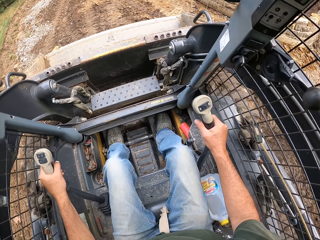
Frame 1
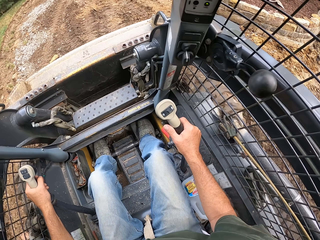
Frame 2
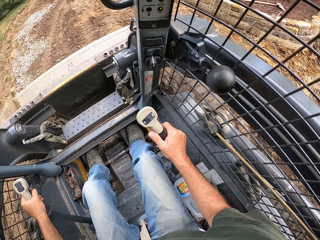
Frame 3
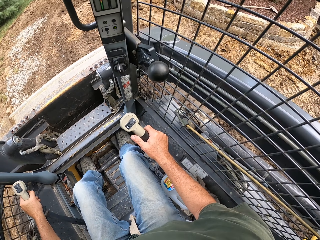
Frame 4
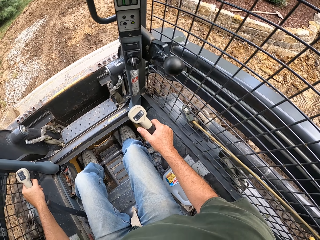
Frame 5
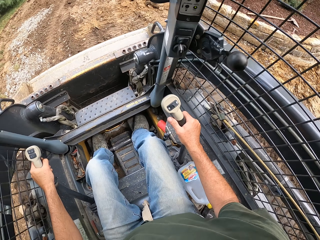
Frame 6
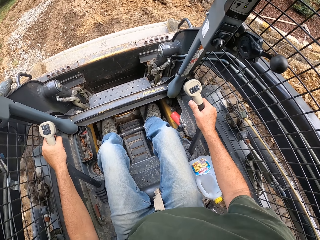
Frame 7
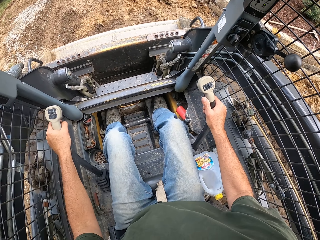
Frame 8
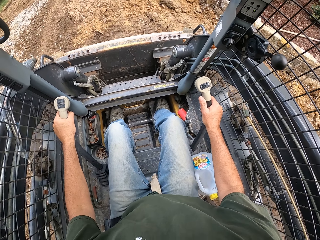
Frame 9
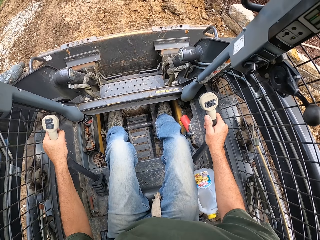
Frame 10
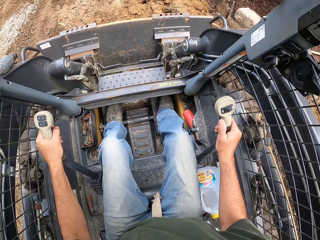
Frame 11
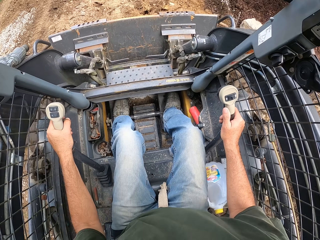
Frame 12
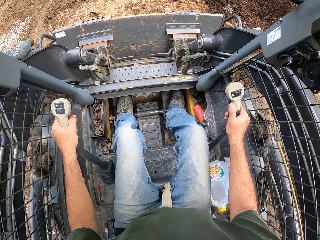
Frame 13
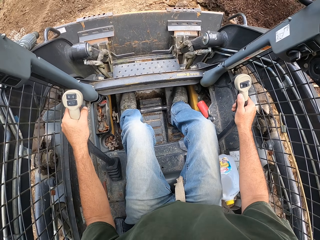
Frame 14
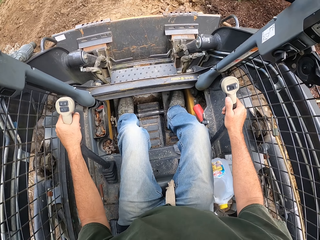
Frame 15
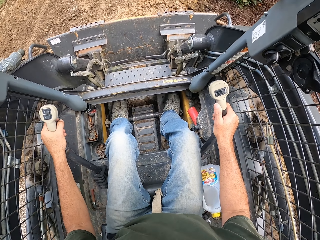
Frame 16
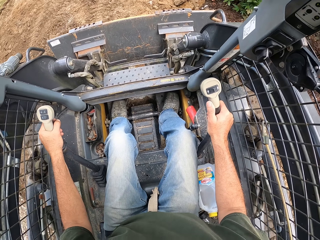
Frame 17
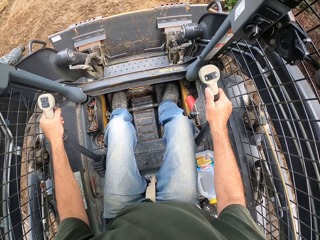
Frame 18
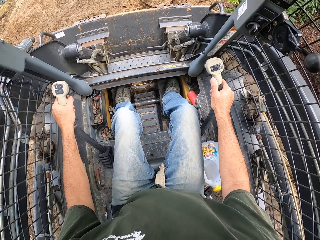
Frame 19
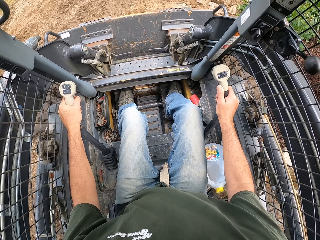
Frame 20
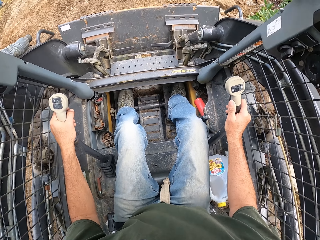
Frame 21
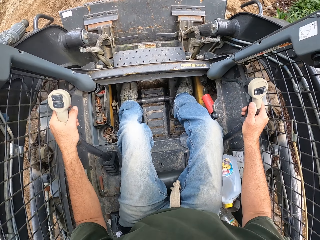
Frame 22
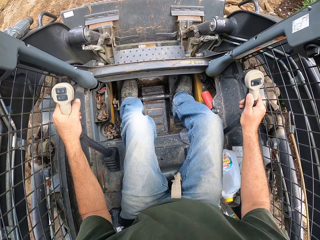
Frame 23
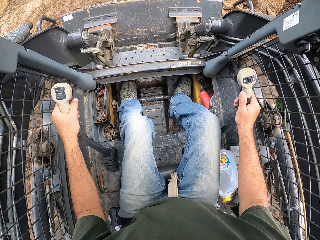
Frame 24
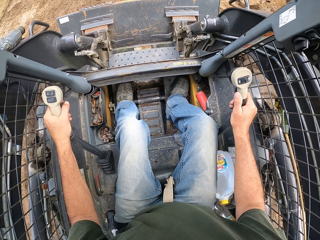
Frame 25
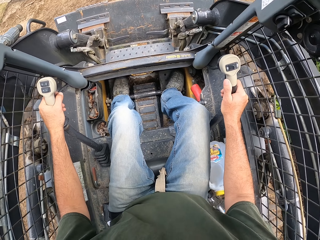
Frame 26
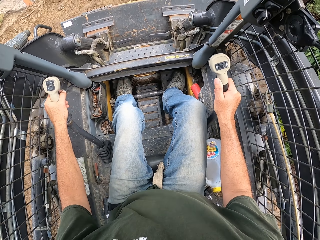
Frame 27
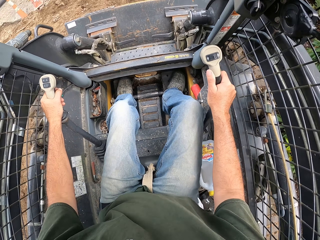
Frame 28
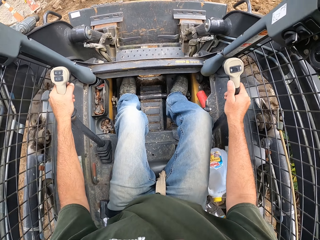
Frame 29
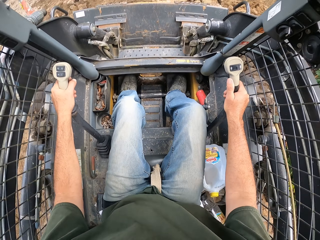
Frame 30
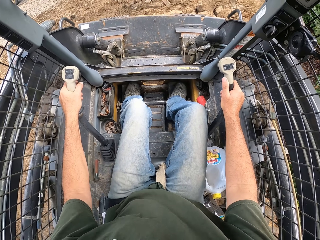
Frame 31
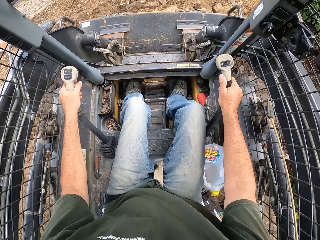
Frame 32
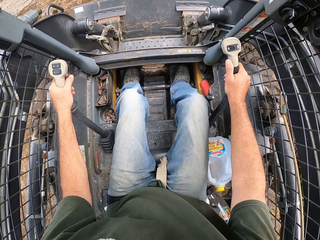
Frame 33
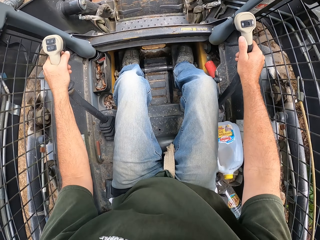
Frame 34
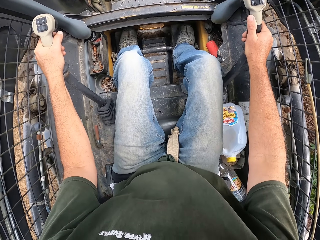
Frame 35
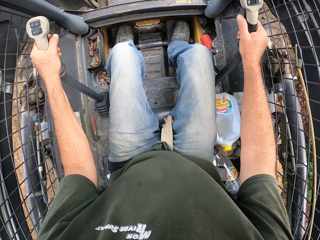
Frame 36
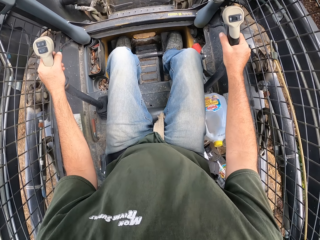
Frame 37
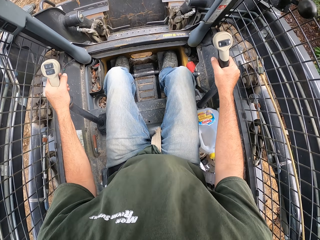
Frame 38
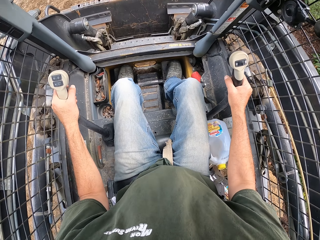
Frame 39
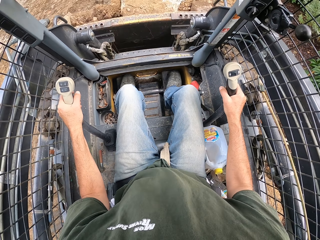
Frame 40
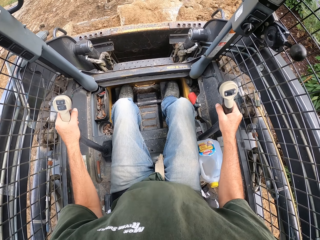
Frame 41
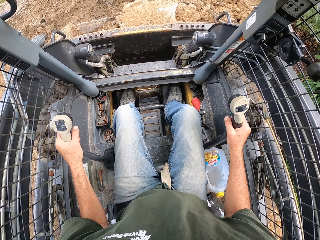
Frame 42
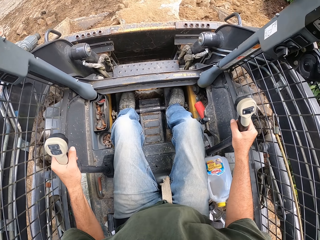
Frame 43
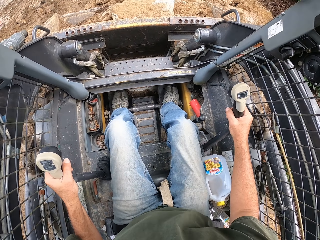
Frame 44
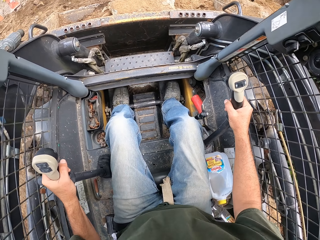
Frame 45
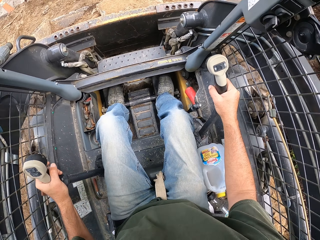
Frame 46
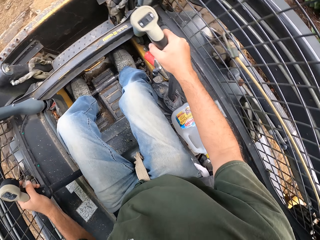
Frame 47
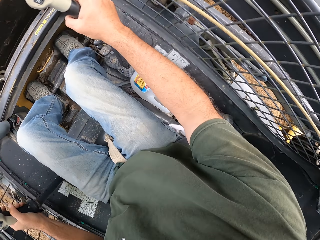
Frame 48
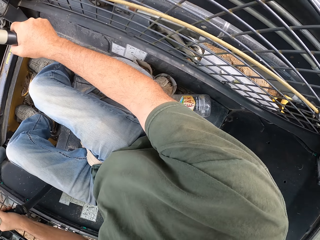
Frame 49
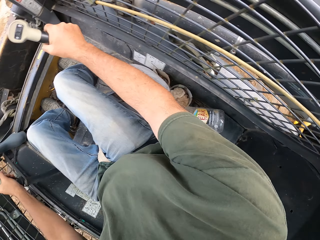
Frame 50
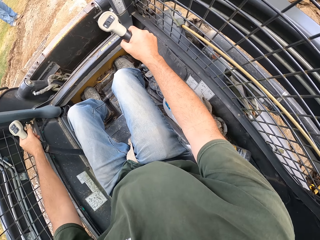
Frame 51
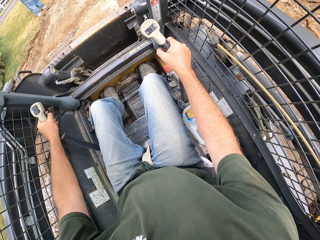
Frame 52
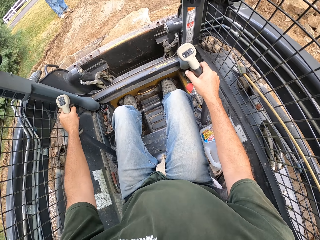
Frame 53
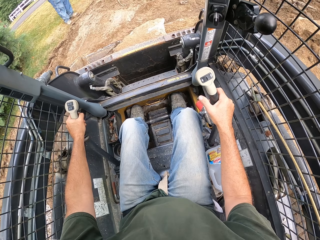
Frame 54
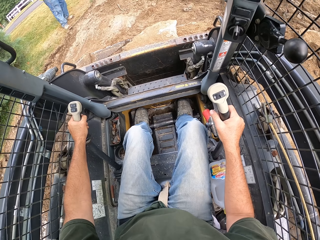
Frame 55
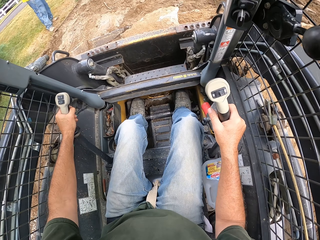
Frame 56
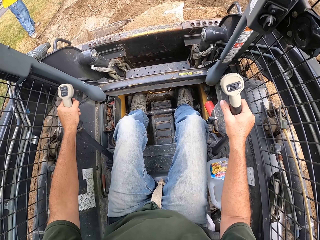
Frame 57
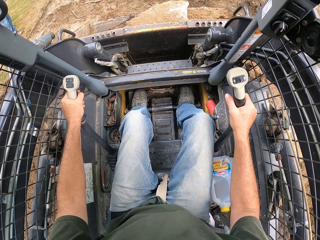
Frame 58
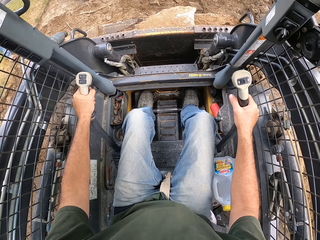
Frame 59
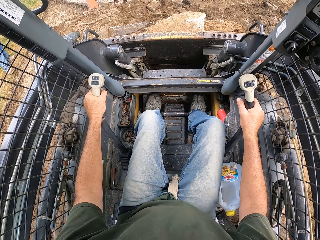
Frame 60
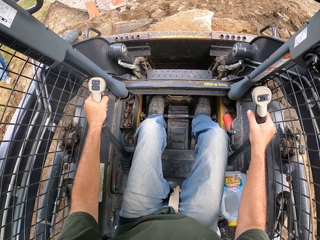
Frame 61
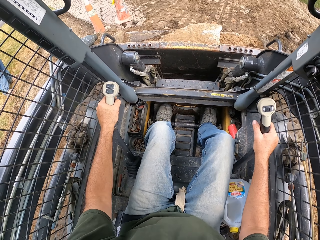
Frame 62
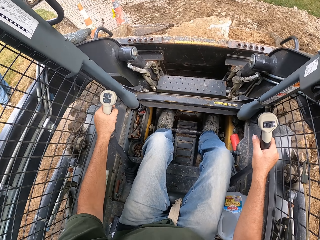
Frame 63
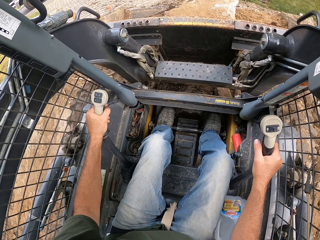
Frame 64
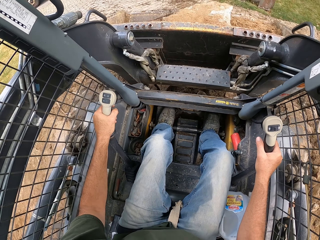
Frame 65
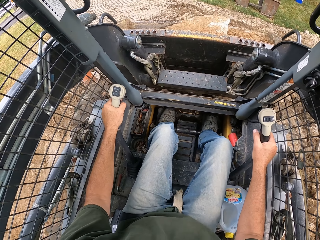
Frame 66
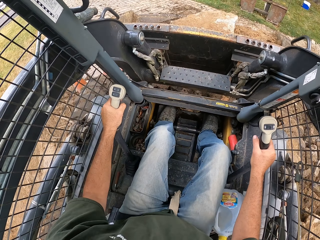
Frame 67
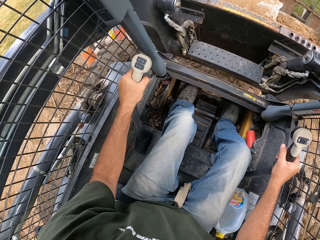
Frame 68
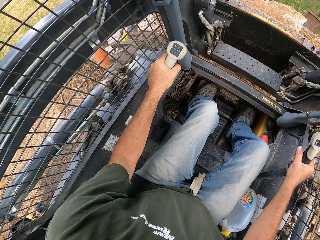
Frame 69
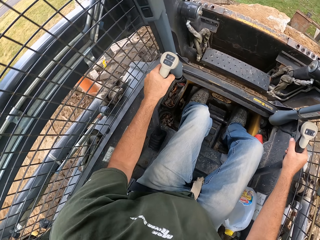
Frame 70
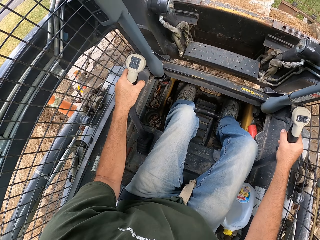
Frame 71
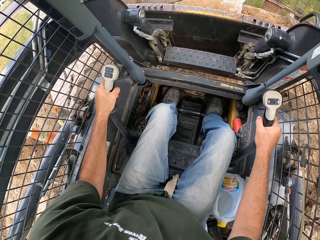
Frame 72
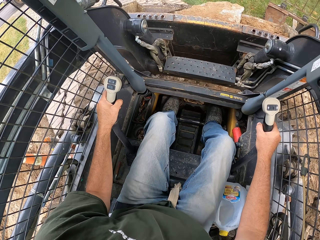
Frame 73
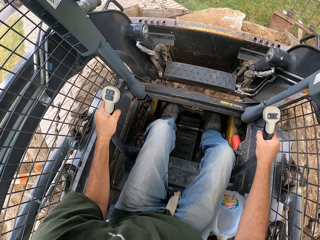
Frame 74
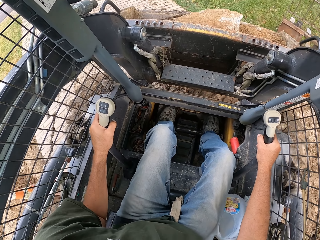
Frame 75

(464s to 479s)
The camera wearer looks around. They drive the laser land leveler or excavator. They scoop the stones using the scraper on the laser land leveler. They drive the laser land leveler. They turn the excavator. They lift the scraper and drive the laser land leveler on the pavement.

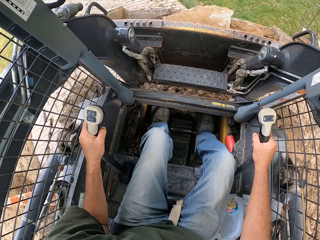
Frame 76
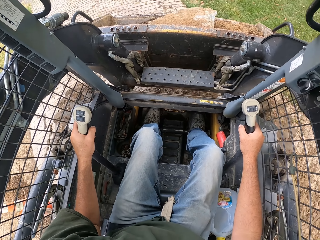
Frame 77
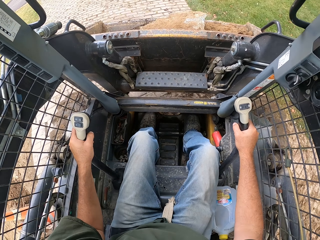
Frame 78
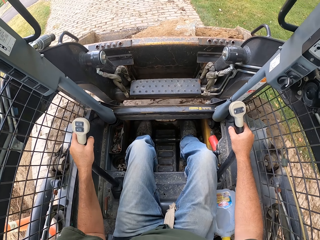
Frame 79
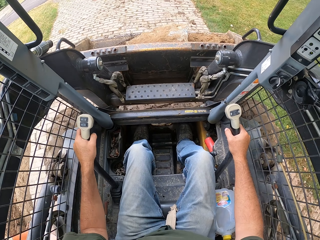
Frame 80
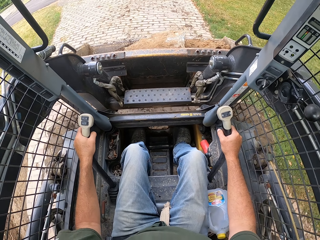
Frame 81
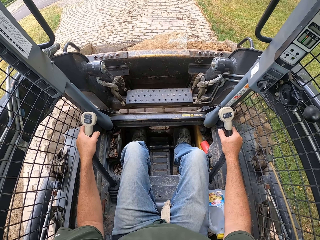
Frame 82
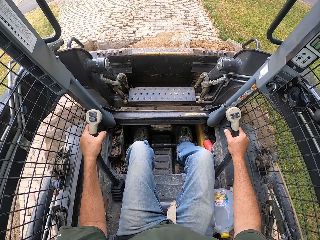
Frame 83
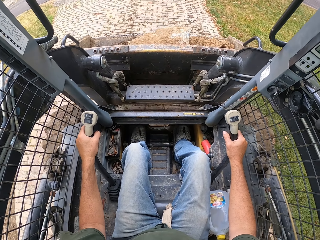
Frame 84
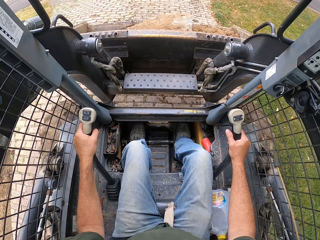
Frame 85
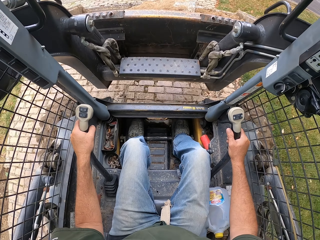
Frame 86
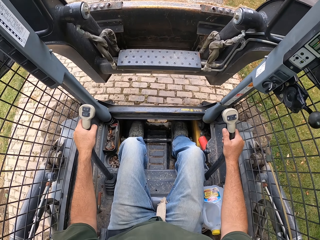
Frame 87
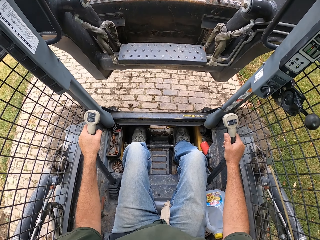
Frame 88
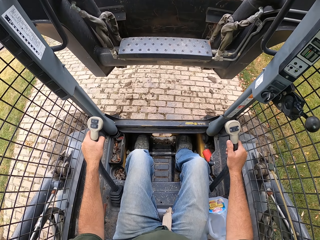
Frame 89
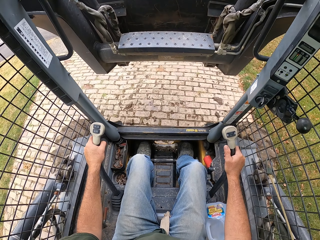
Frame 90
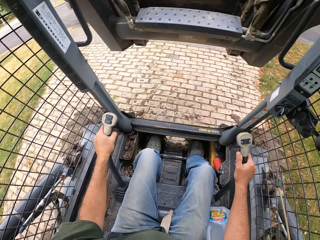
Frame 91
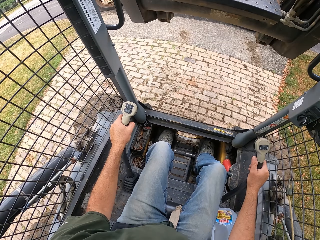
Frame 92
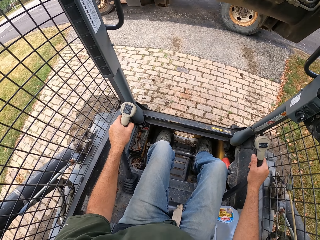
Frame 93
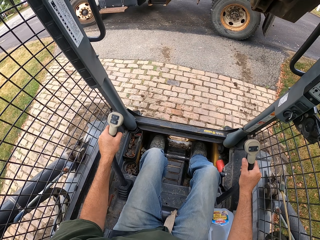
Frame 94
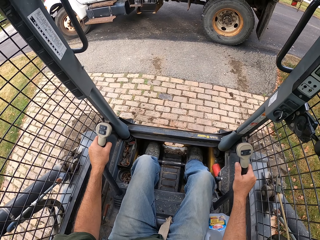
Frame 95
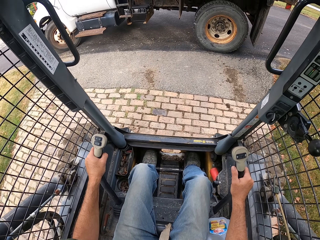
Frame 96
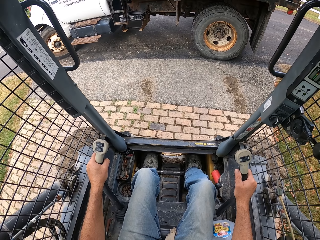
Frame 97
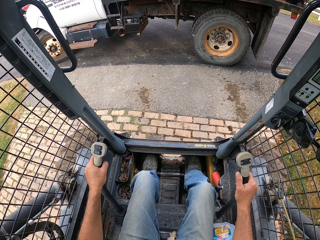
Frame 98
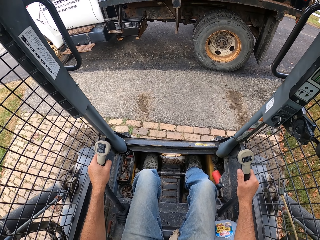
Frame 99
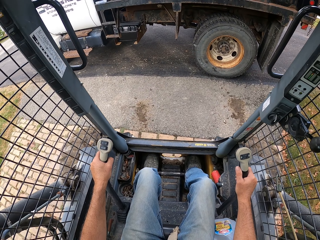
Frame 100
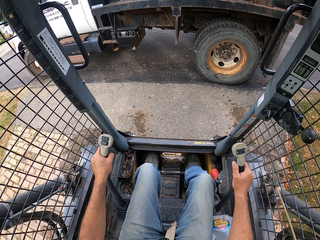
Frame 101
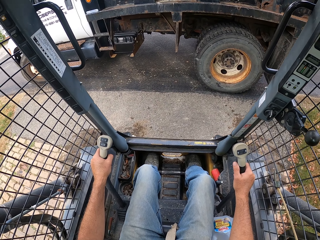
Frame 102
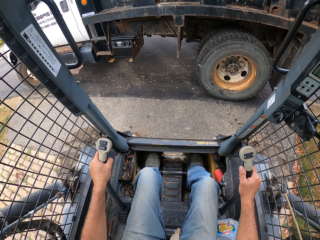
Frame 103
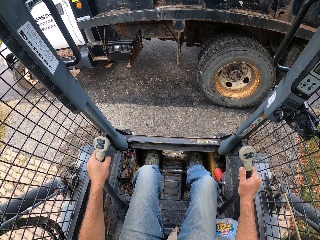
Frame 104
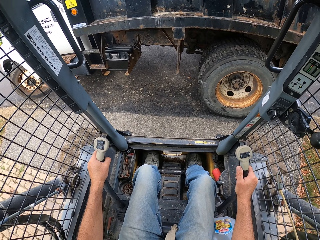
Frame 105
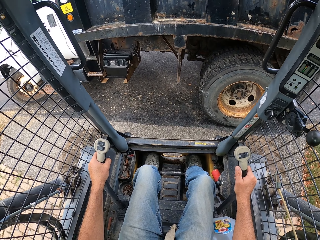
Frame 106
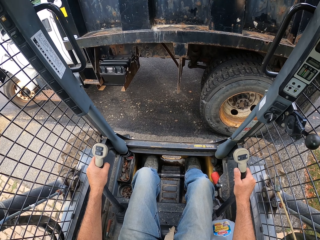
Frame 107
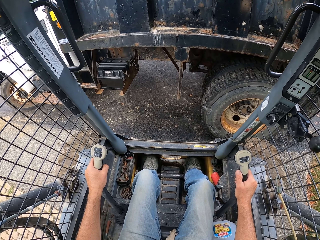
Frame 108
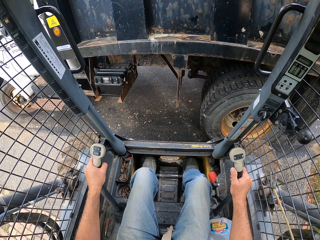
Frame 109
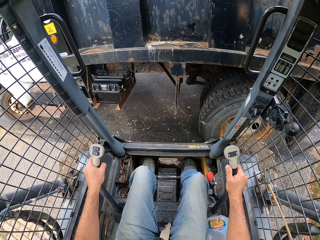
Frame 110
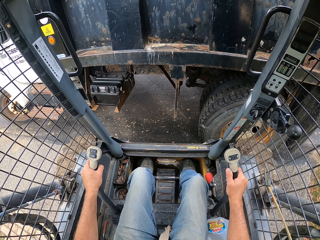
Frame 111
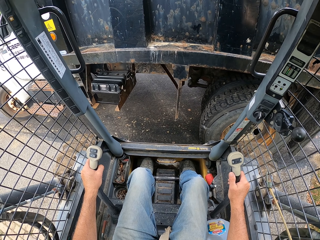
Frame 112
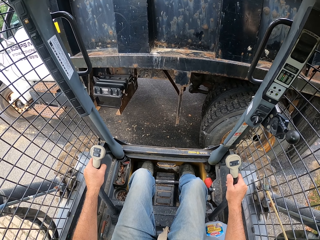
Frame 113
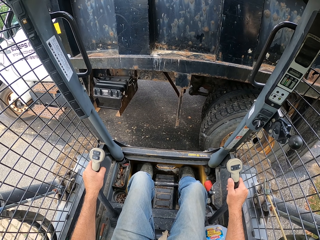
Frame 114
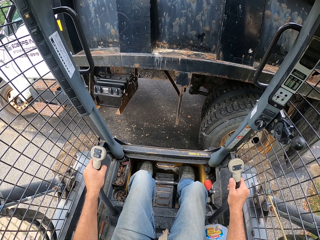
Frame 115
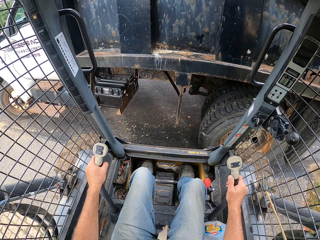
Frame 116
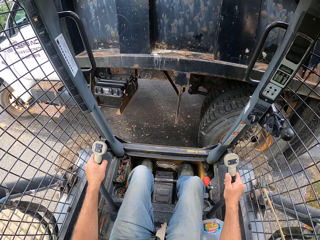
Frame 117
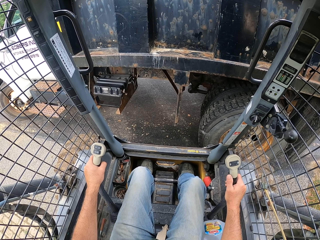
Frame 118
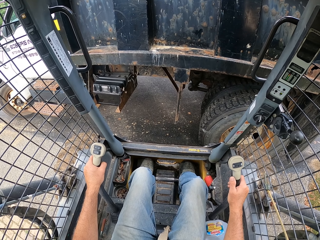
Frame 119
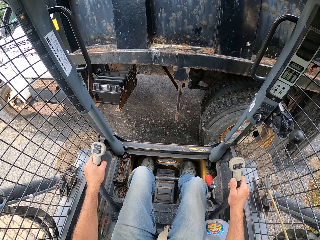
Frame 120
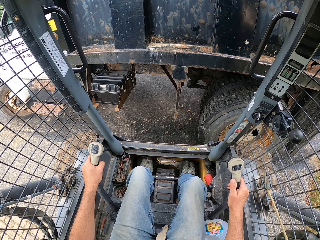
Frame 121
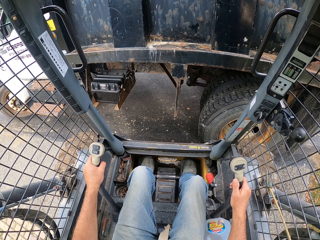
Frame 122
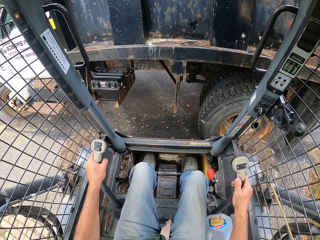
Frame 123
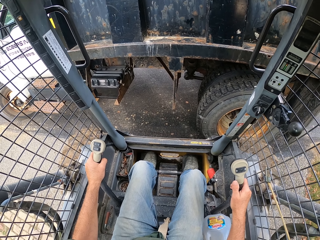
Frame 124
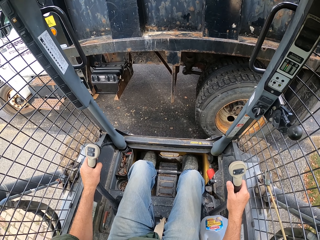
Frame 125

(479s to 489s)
The camera wearer lifts the scraper. They put the stones in a dump truck.
